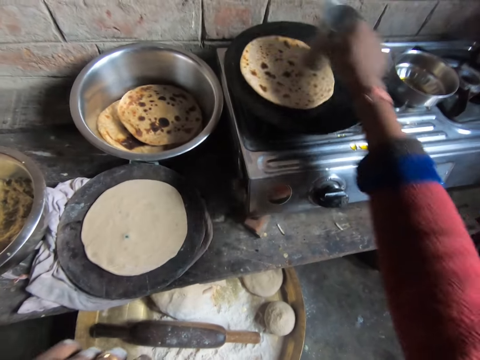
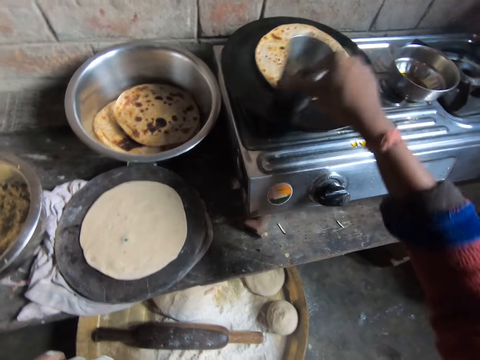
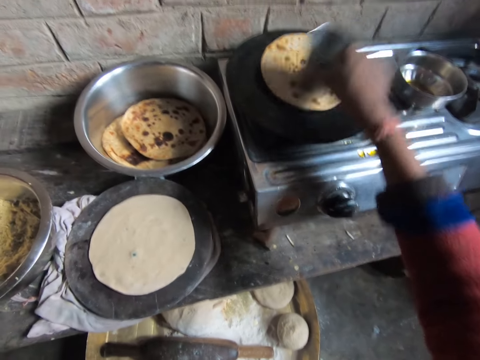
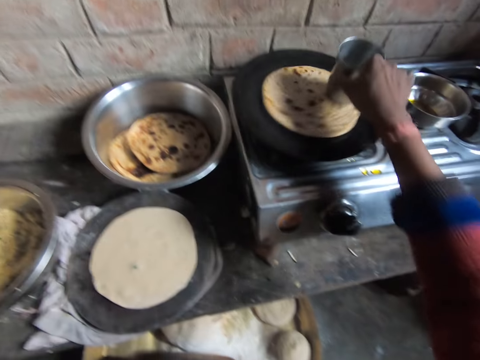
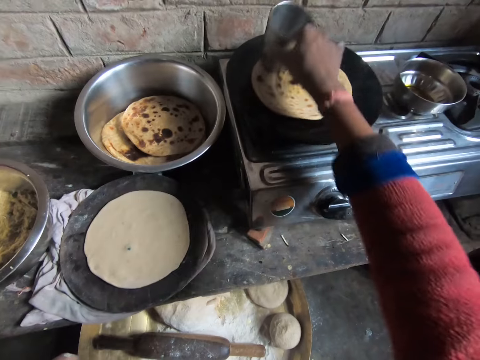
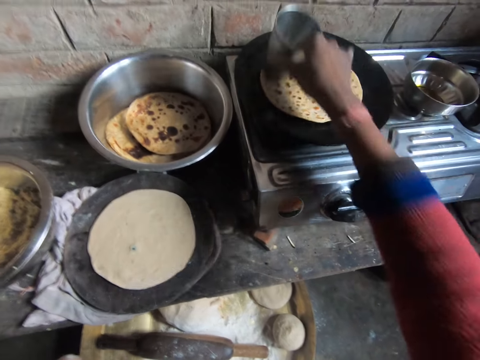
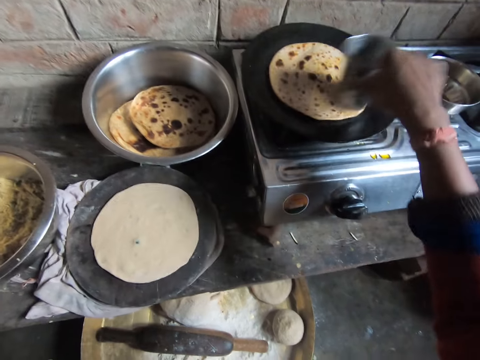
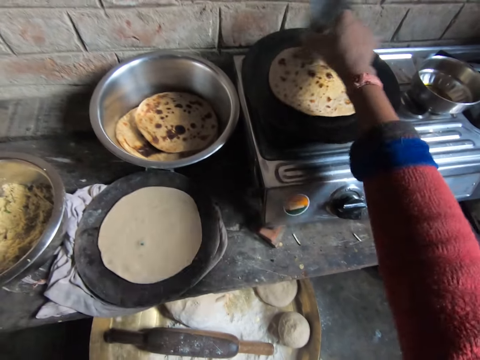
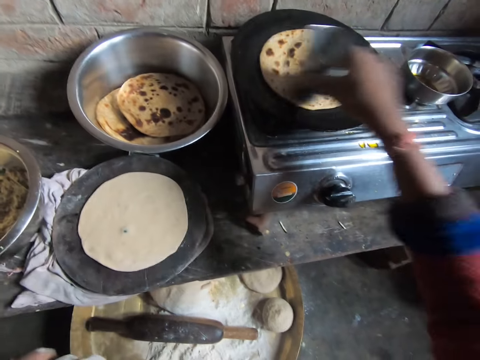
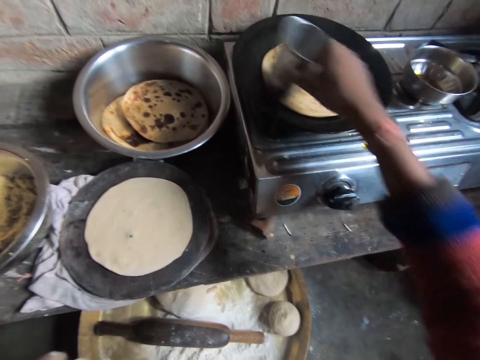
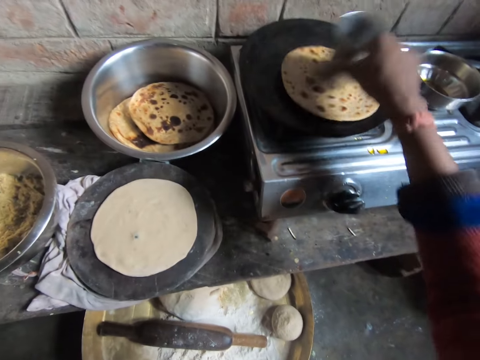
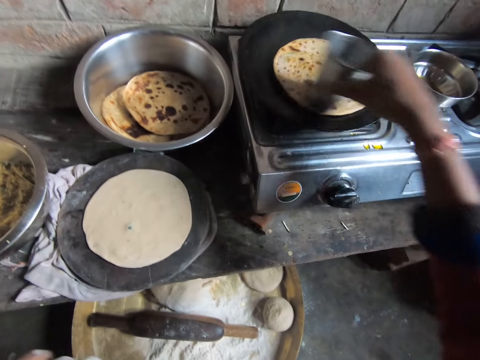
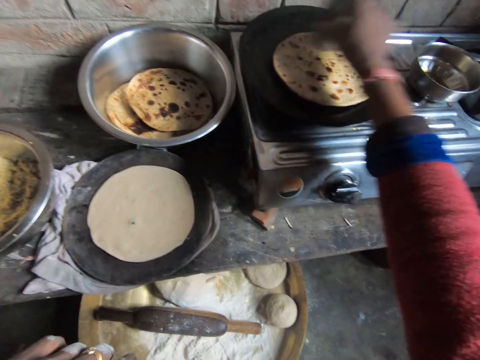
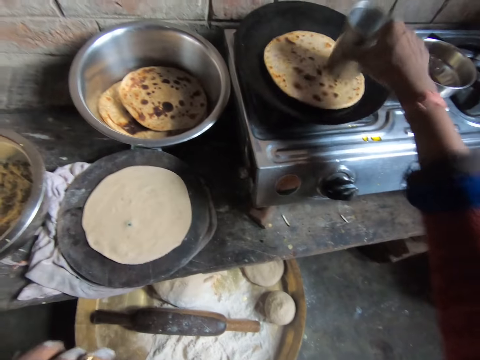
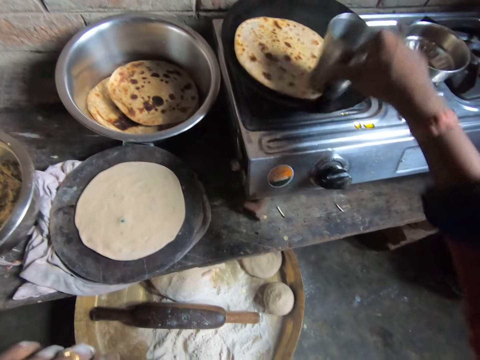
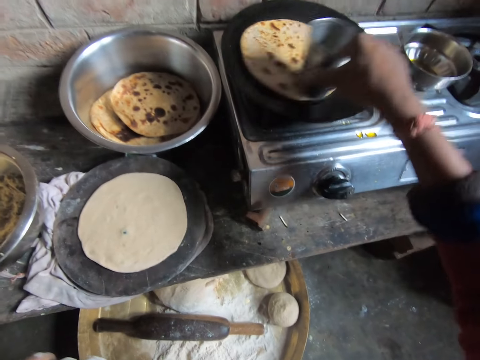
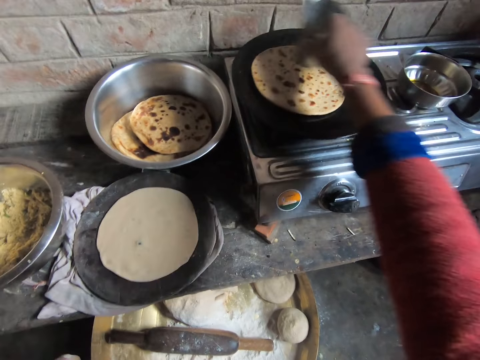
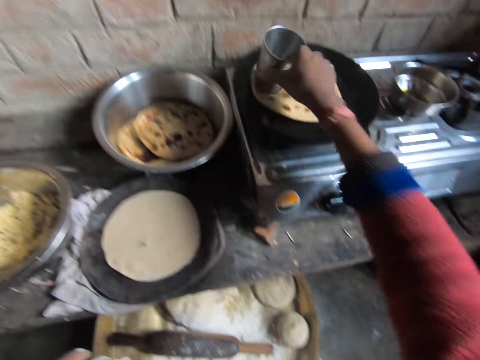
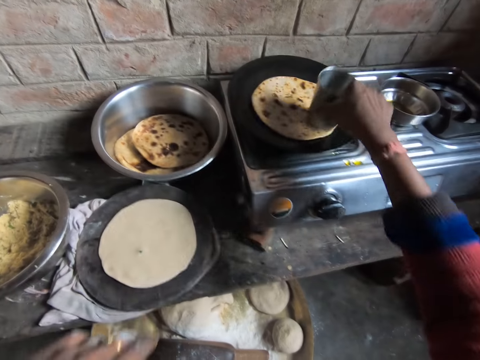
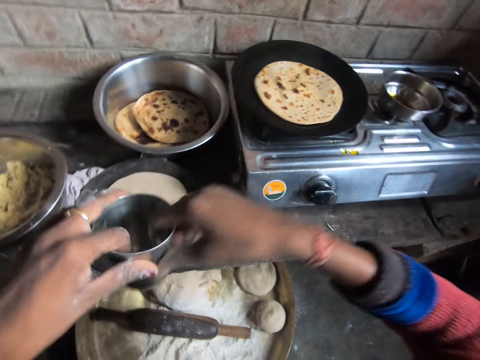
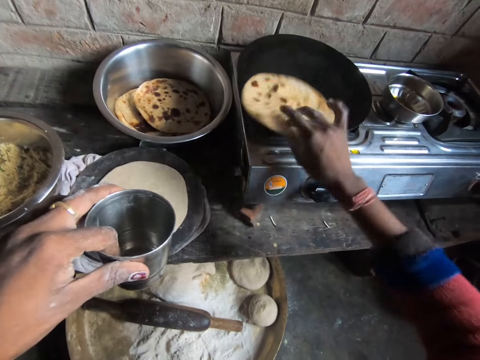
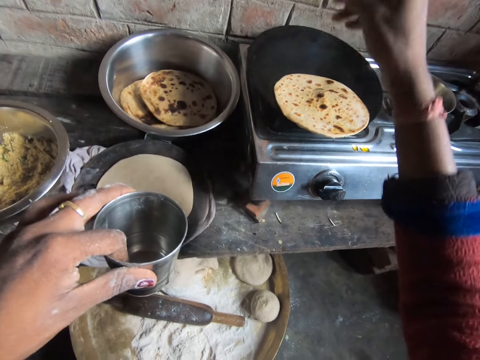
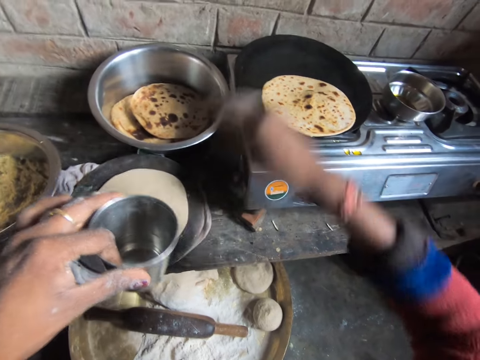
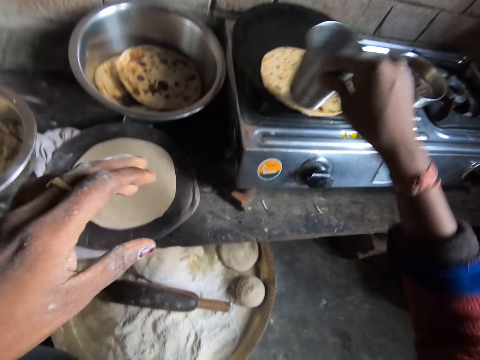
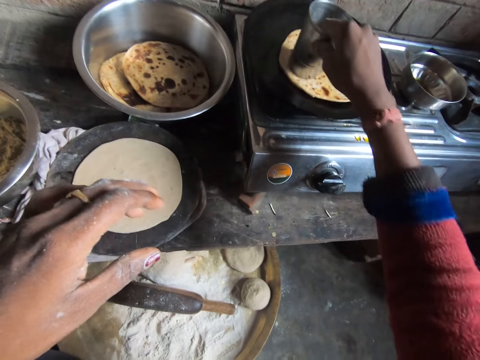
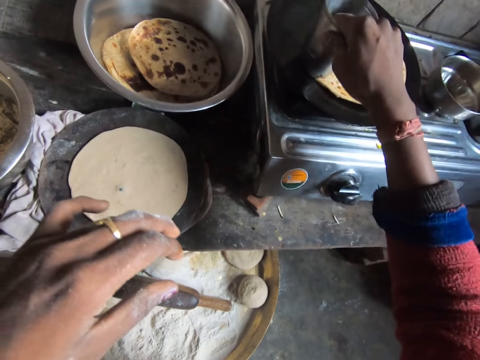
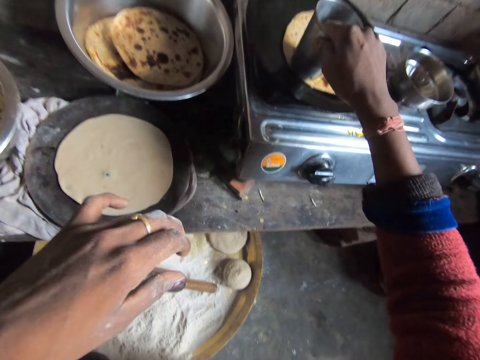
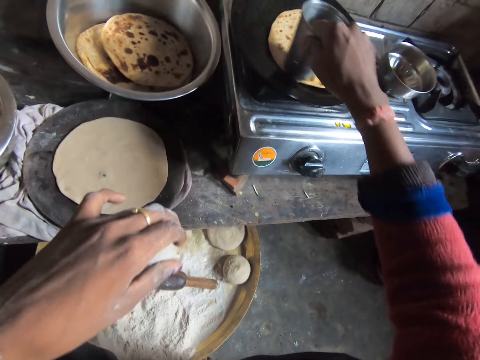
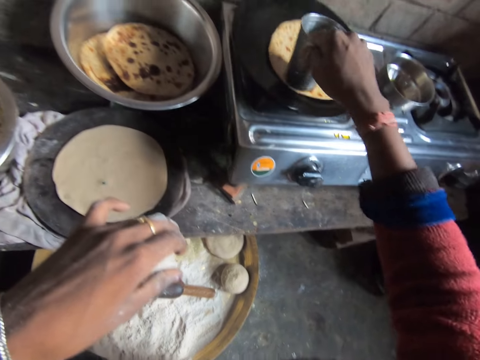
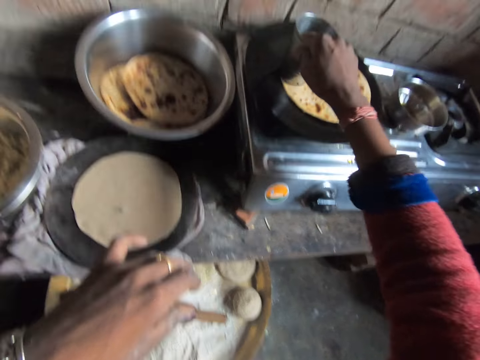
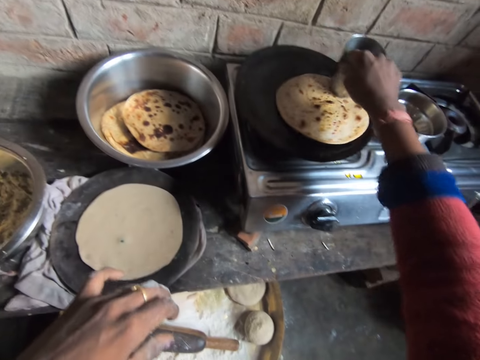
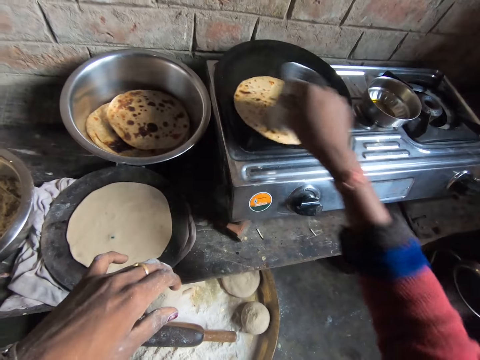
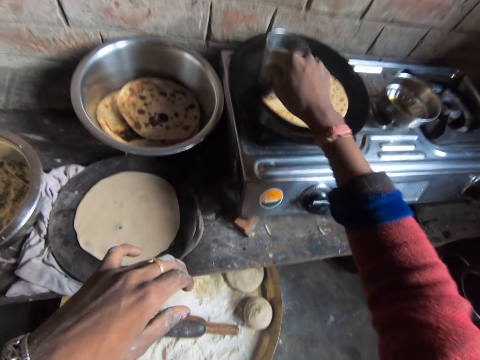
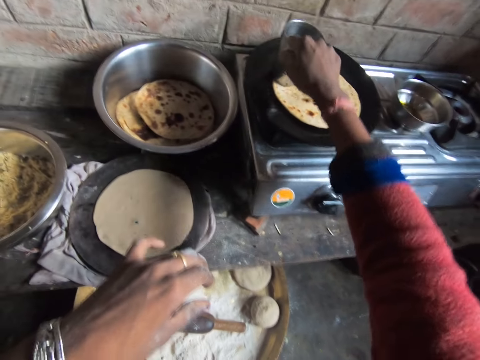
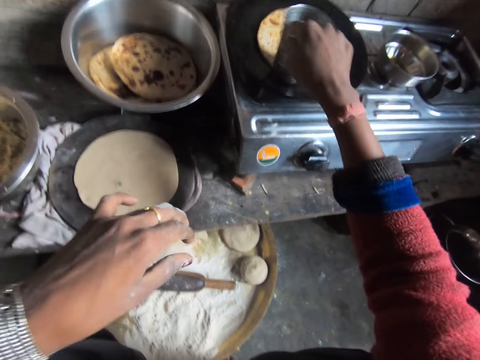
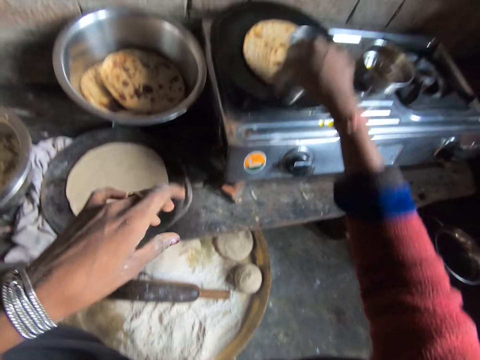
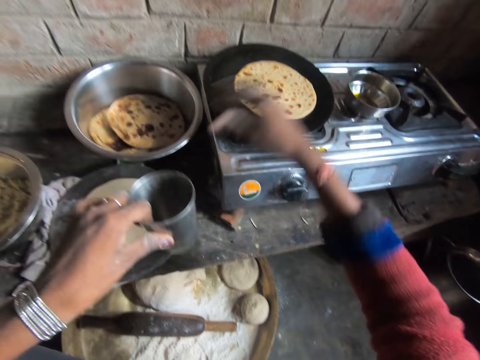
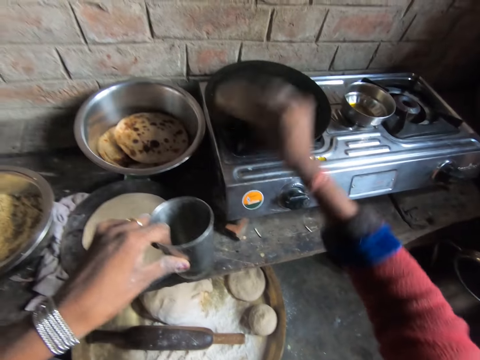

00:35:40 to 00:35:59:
The camera wearer moves her hand towards her. She places the glass or cup on her left hand. She moves her hand forward. She moves the flatbread or chapati bread towards her. She adjusts the chapati bread on the pan. She lifts up the flatbread. She drops the flatbread on the pan. She moves her hand towards her. She places the glass on her right hand. She moves her hand forward. She presses on the flatbread with the glass. She rubs the bottom of the cup on the chapati bread. She spreads oil on the flatbread with the glass. She presses on the flatbread with the glass. She moves her hand towards her. She places the glass on her left hand. She moves her hand forward. She moves the flatbread towards her. She lifts up the flatbread.

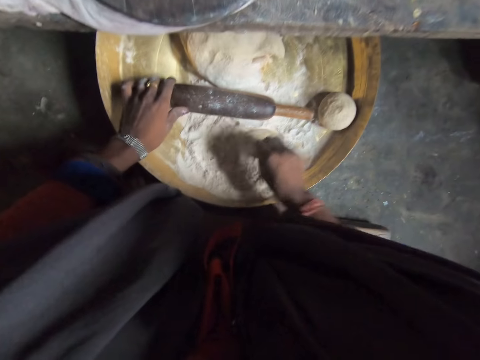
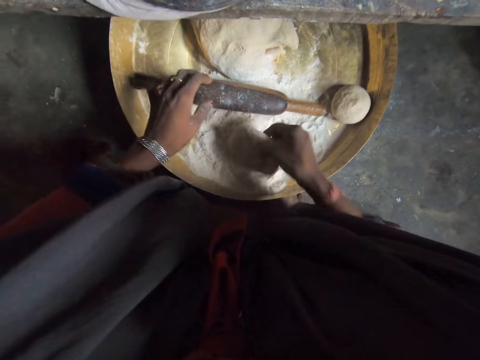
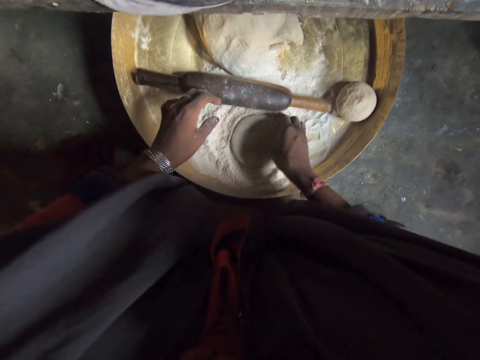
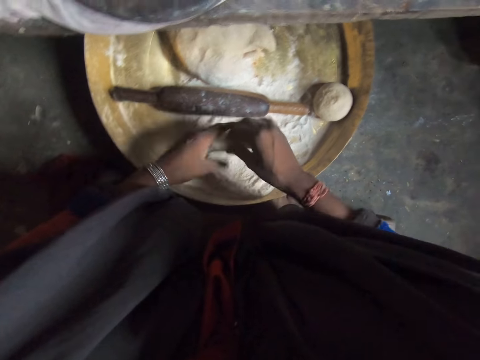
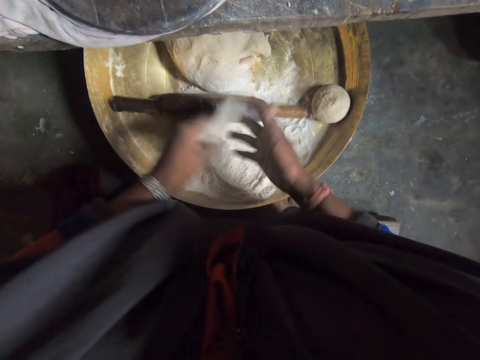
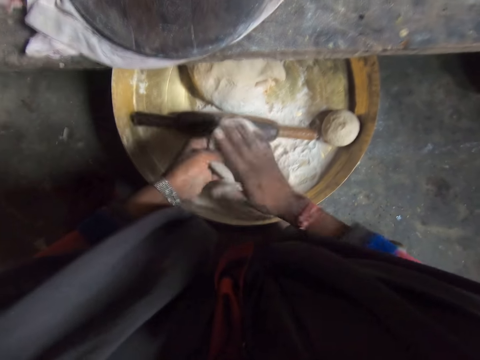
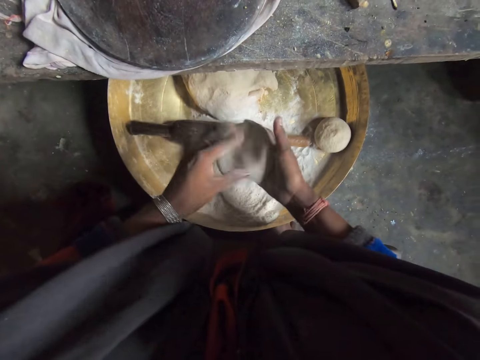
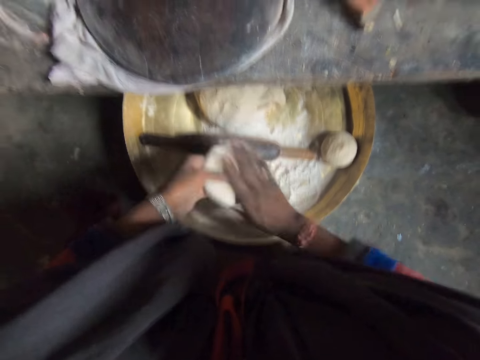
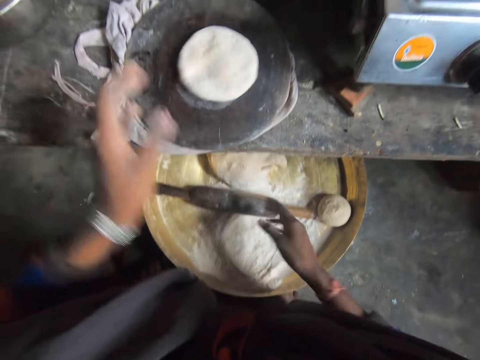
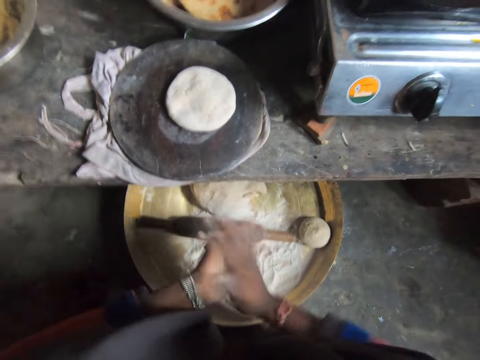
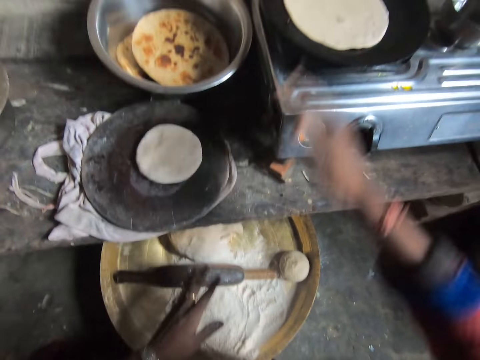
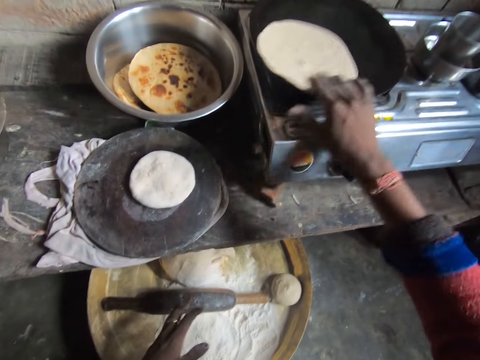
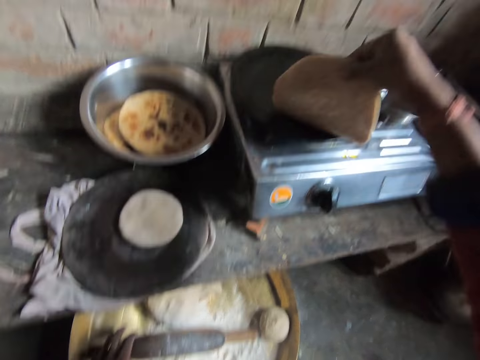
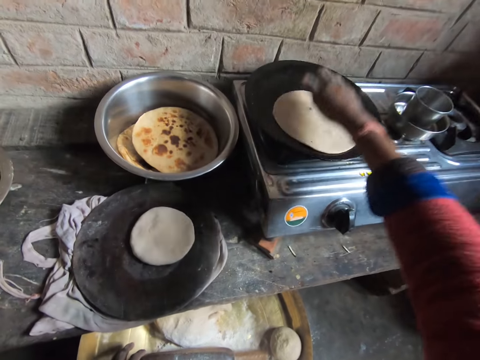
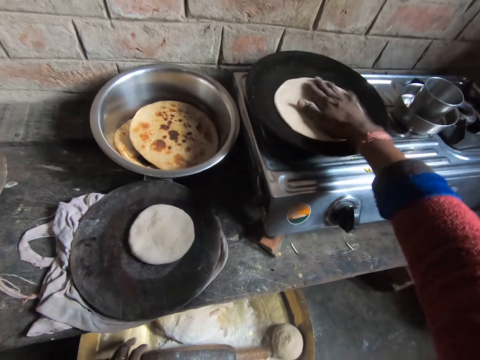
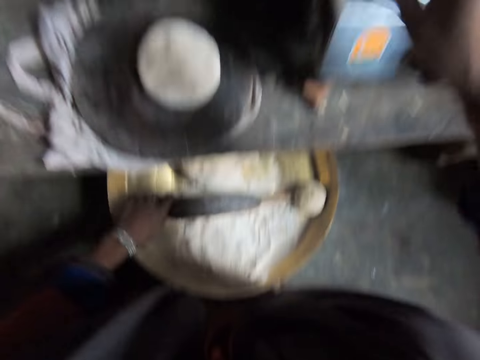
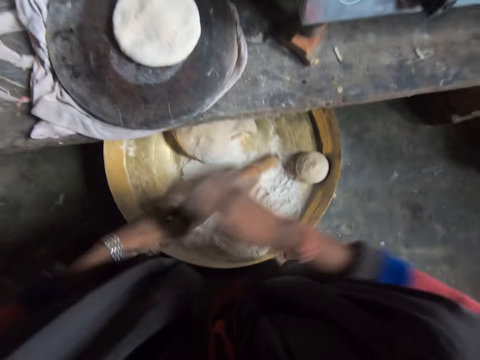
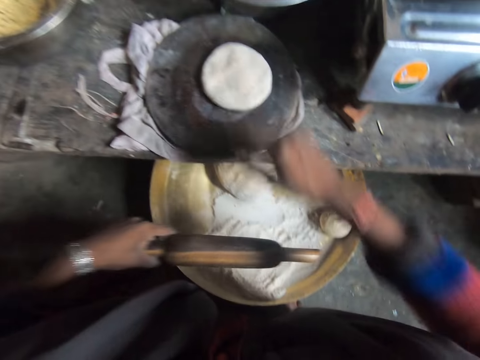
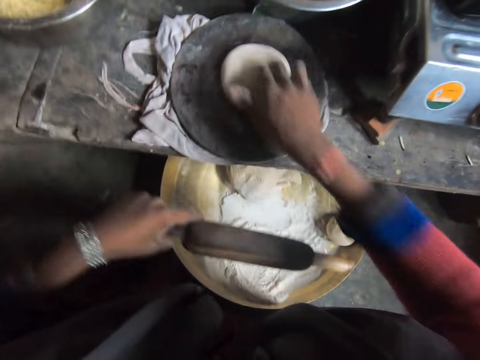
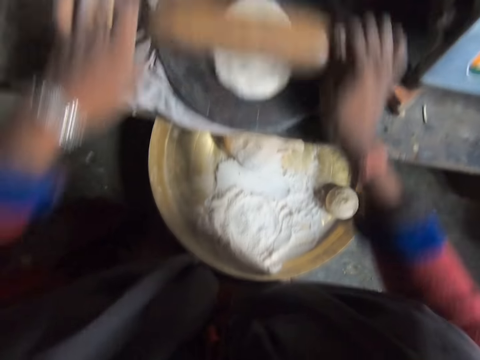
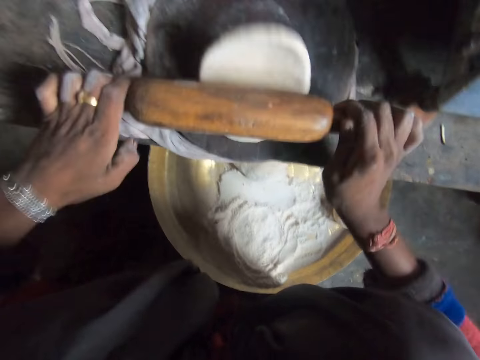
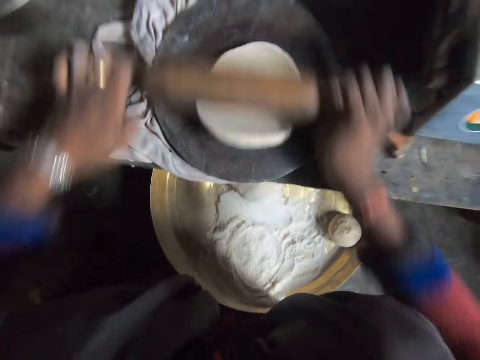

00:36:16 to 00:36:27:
The camera wearer dips the dough ball into the flour. They turn the dough ball. They pass the dough ball to the left hand. They dust the dough ball. They turn the dough ball. They dust the dough ball. They turn the dough ball. They dust the dough ball. They turn the dough ball. They dust the dough ball. They place the dough ball on the rolling board. They rub their hands. They rotate the flat bread. They lift the flat bread. They place the flat bread on the tawa. They rotate the flat bread. They pick up the rolling pin. They wipe the rolling pin. They rotate the dough ball. They roll the dough ball.
